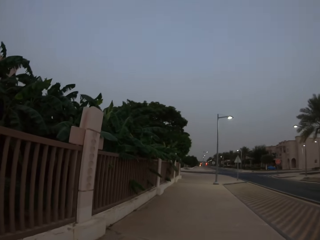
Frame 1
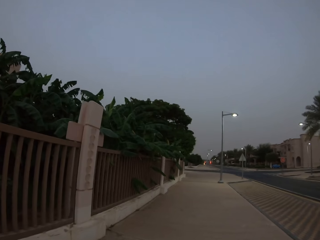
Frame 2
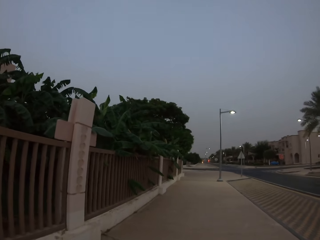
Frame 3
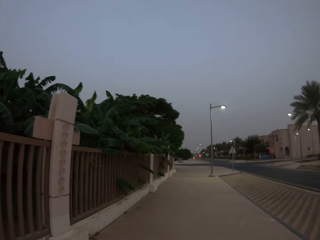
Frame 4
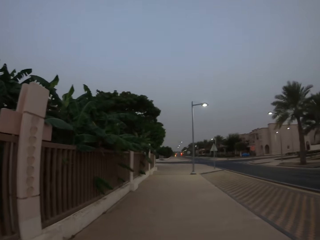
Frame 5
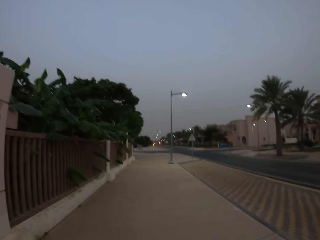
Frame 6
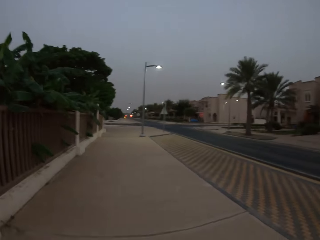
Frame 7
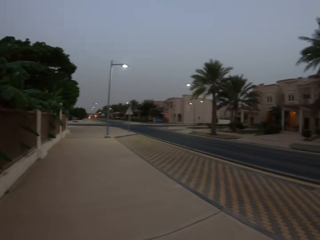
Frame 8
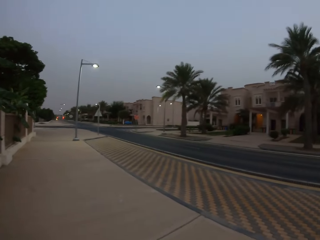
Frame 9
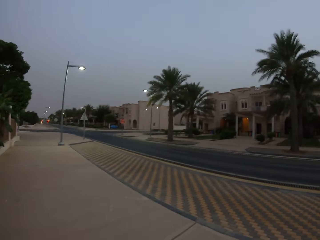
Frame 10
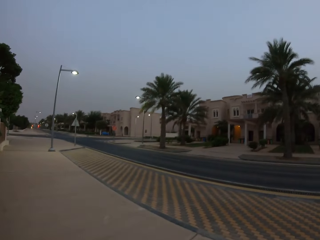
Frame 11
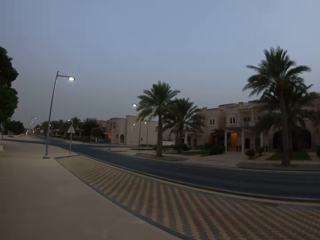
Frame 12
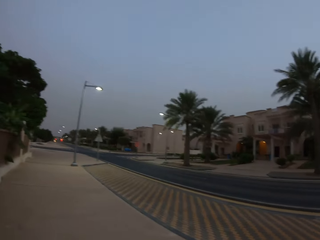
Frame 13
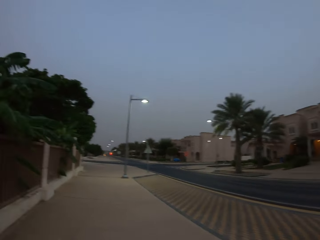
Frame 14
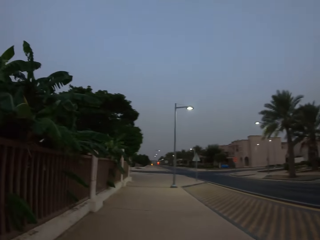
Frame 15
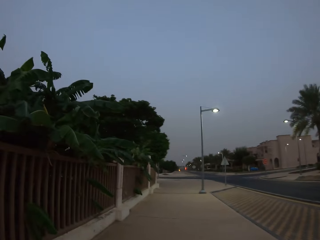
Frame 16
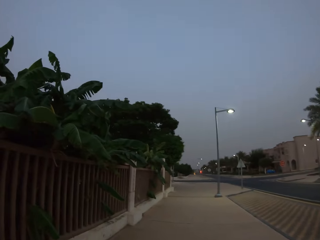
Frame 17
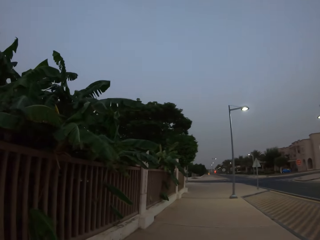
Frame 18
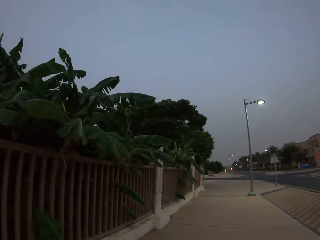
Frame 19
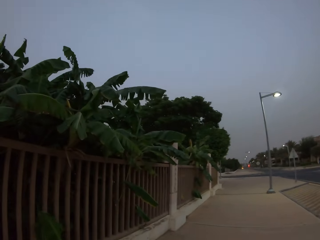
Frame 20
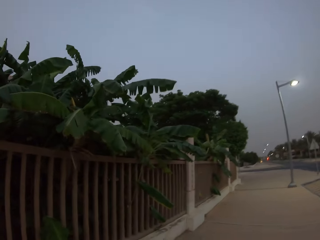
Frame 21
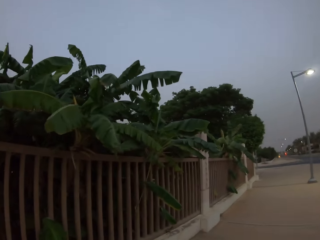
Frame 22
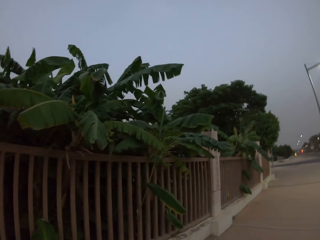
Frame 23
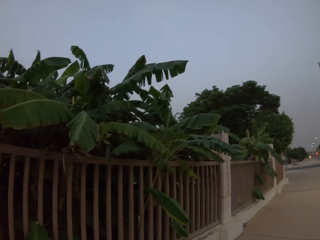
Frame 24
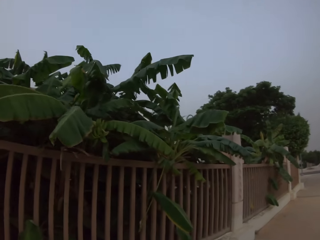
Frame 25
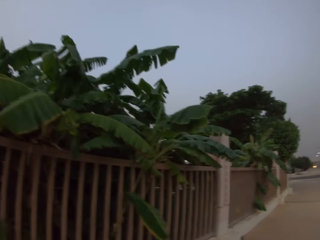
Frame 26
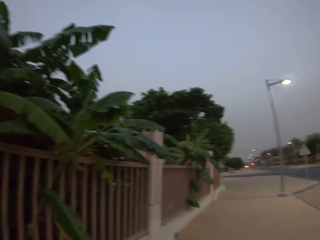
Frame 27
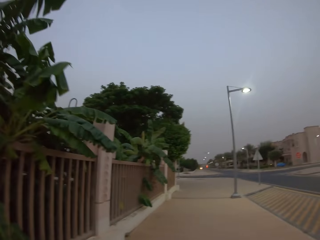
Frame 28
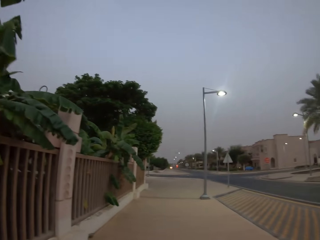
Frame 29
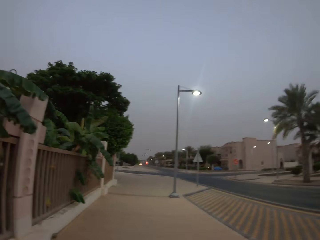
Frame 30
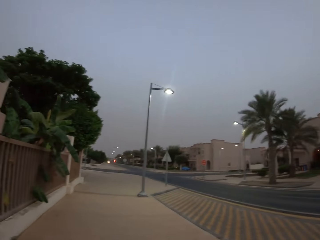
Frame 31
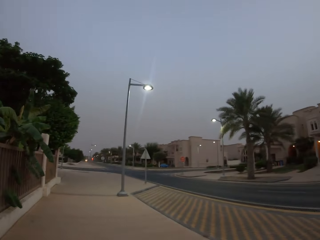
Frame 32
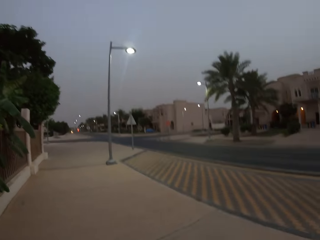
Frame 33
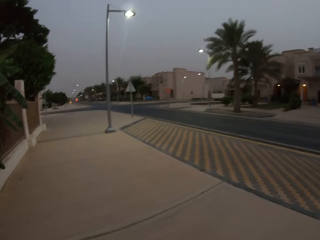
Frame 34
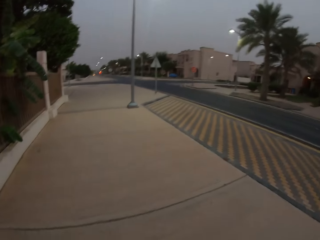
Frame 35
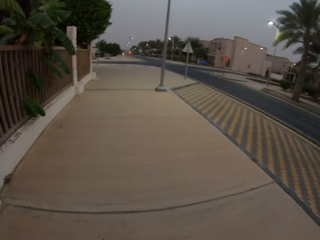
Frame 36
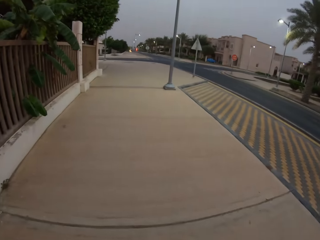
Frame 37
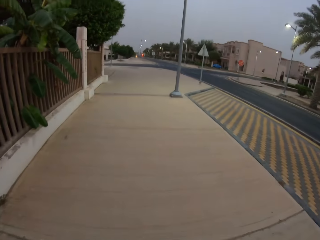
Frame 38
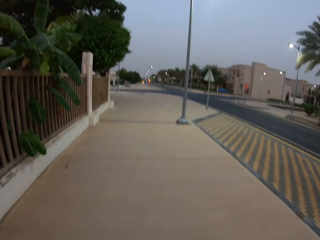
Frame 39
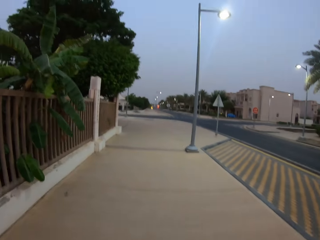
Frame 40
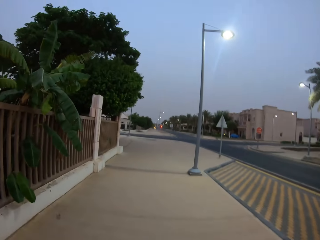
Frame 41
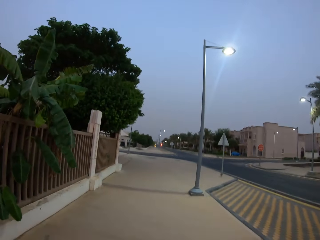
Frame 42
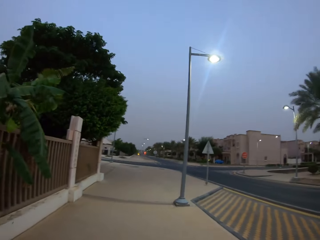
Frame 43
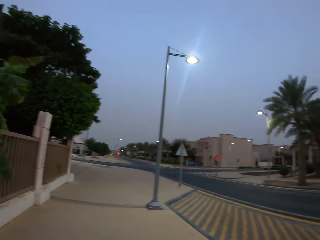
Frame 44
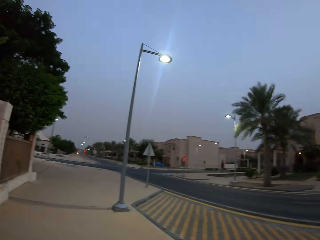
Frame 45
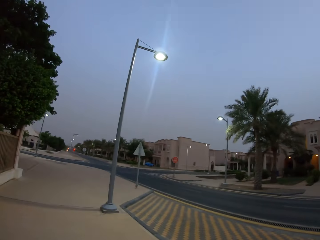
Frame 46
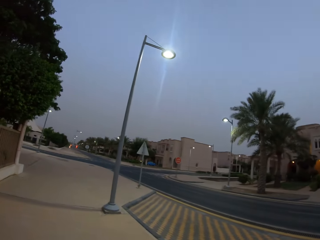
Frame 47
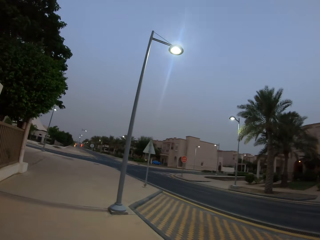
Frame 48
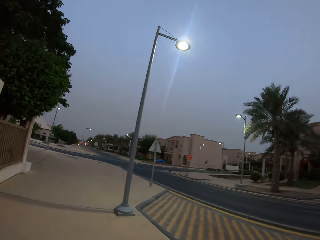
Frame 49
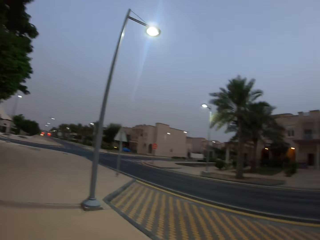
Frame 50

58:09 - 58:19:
The camera wearer looks around and walks around.

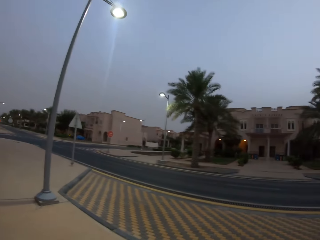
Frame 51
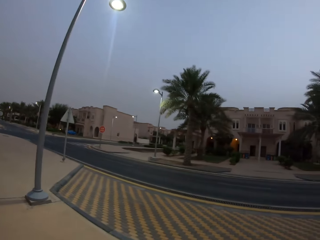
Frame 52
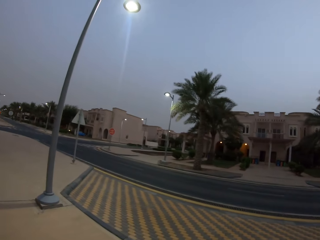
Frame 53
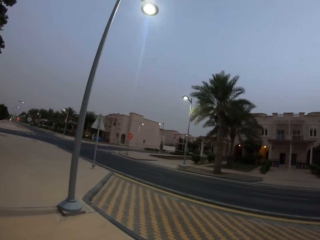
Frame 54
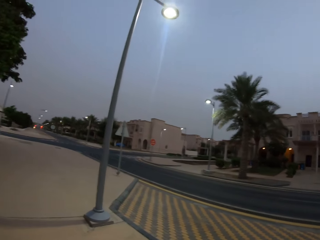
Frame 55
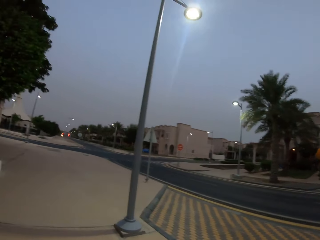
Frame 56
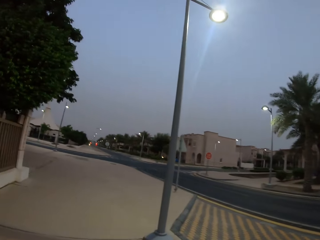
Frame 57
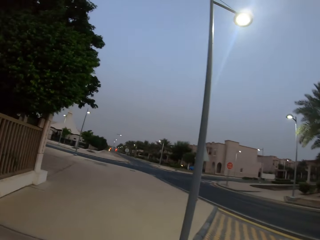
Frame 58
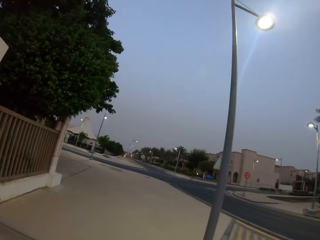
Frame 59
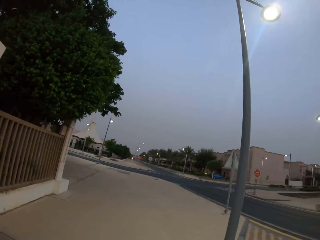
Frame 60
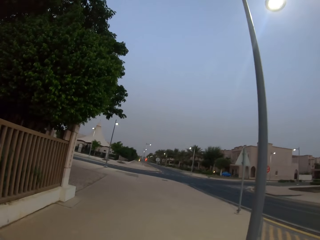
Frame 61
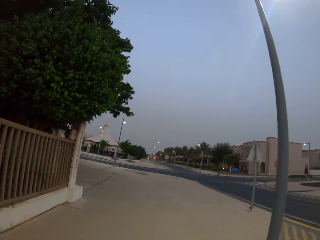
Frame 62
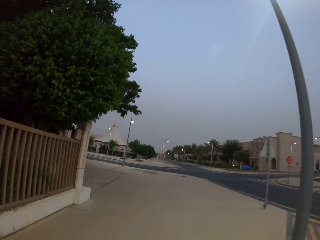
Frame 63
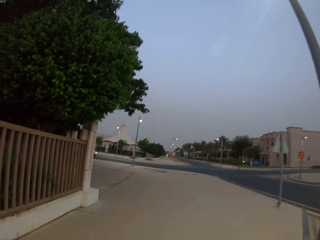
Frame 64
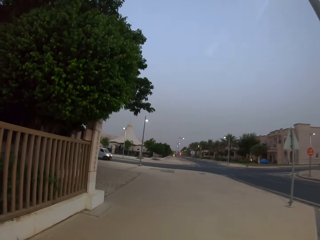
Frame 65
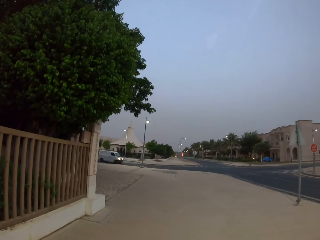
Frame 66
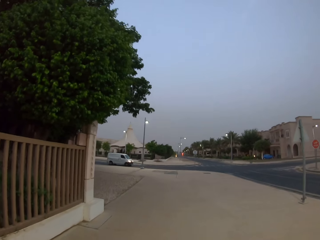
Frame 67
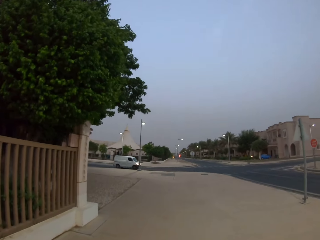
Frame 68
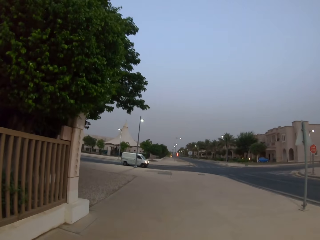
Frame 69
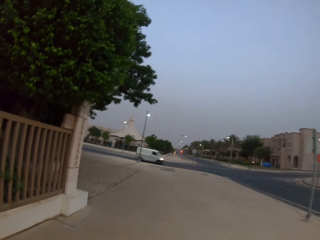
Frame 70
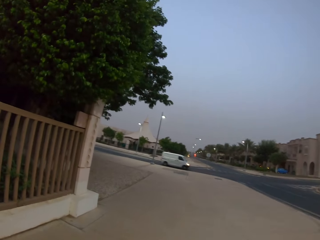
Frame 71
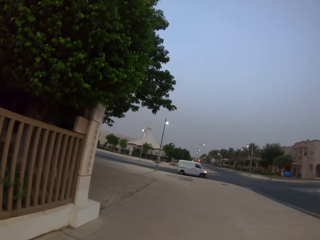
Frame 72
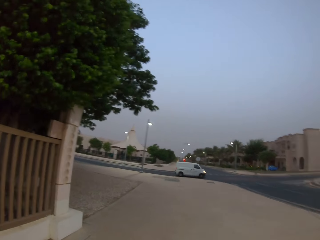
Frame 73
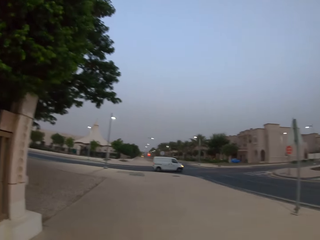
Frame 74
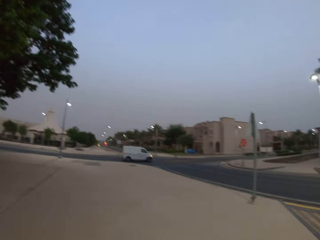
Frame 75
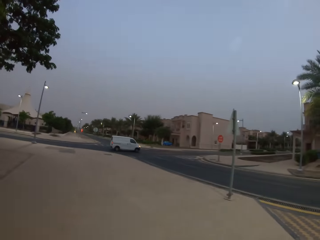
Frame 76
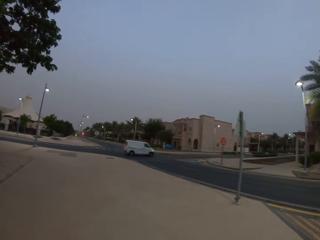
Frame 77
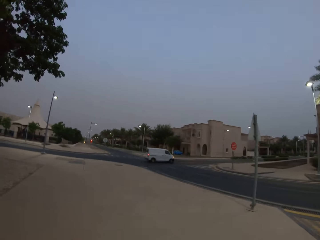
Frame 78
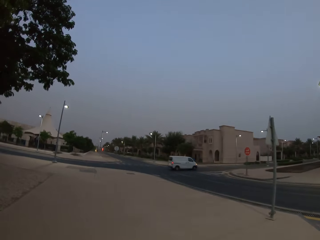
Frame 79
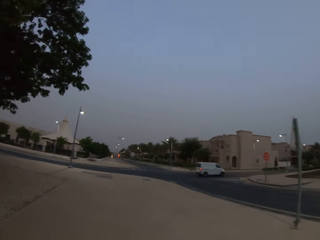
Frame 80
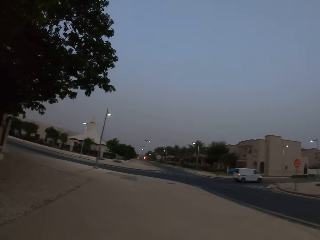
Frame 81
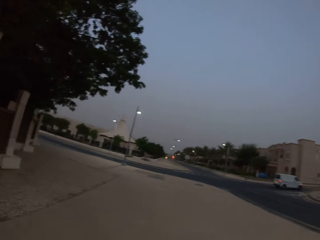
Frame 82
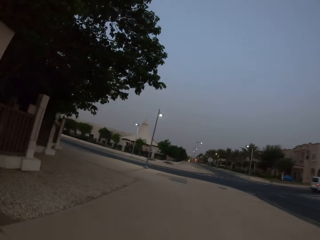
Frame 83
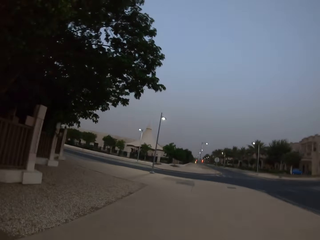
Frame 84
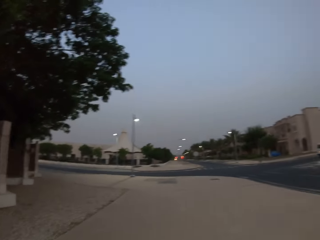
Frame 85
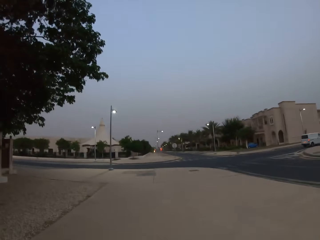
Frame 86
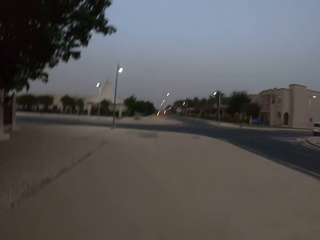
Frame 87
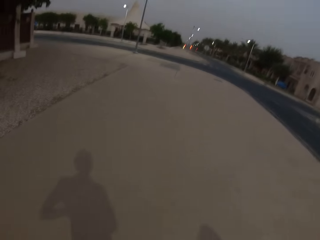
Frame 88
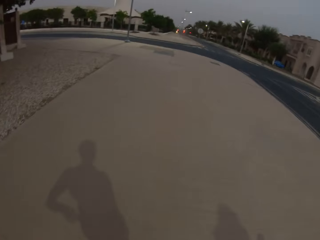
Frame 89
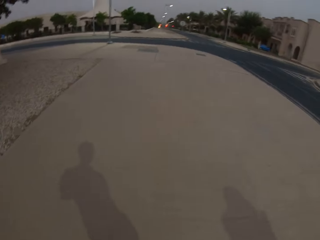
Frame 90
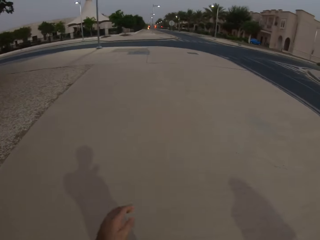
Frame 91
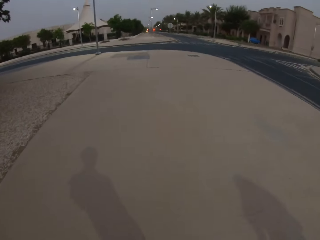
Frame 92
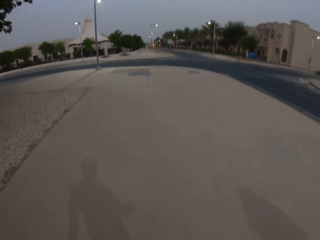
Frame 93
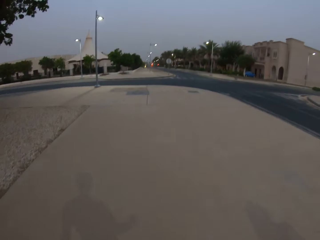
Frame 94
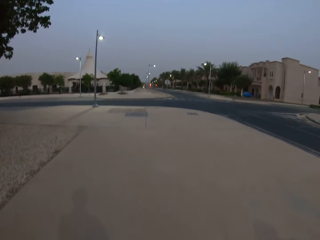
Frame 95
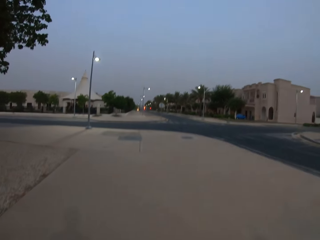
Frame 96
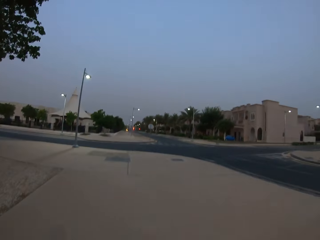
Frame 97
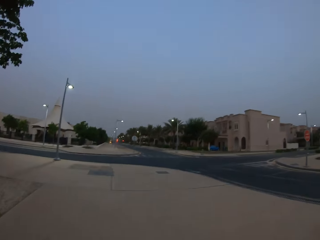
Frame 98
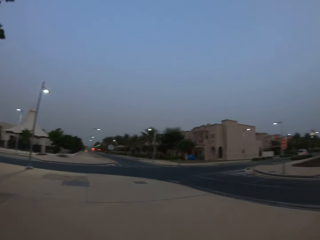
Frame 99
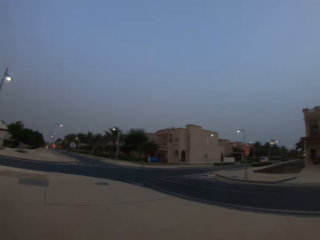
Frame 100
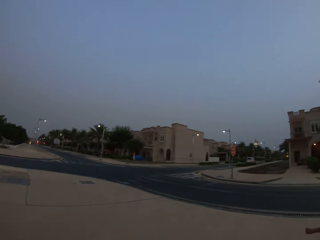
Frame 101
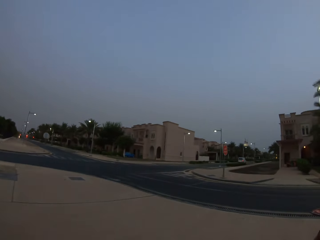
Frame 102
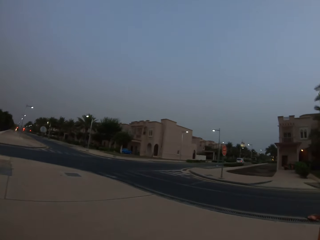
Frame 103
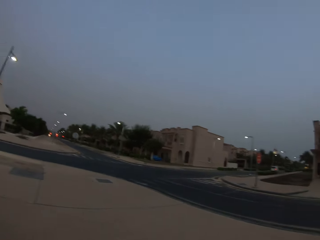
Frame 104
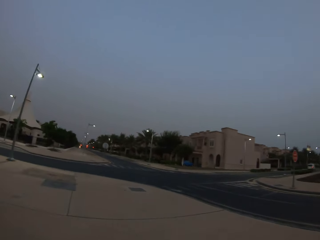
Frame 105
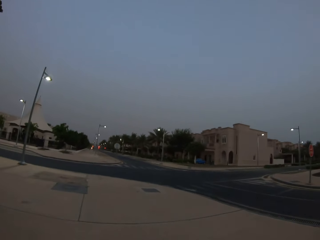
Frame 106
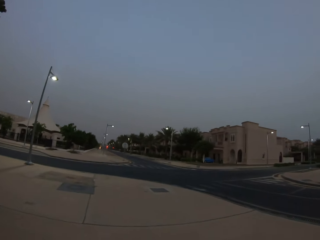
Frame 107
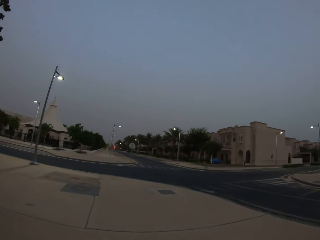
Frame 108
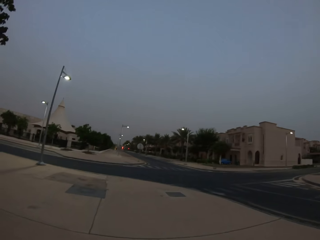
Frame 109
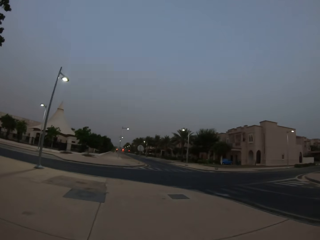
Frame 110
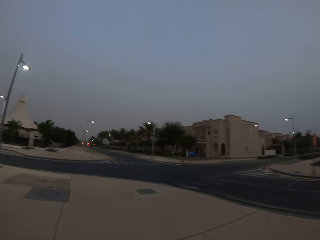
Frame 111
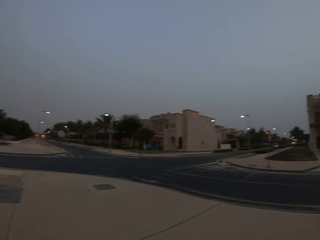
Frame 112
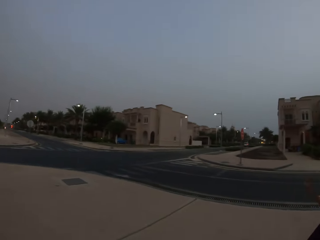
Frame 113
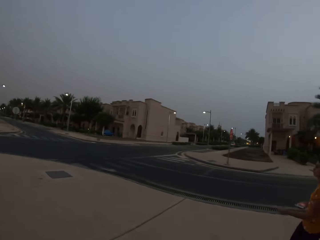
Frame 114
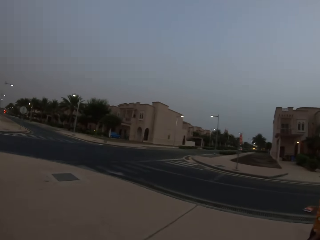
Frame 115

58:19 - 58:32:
The camera wearer looks around. They walk around. They look around. They look down. They look upright. They look around.
